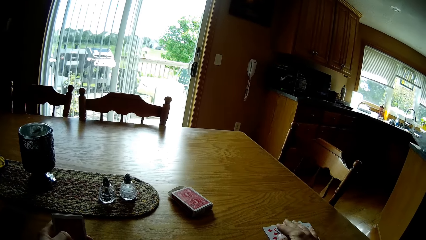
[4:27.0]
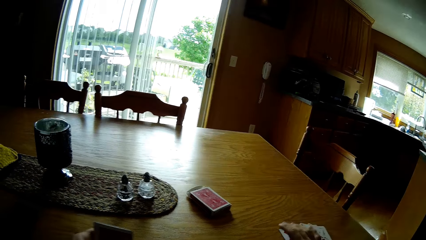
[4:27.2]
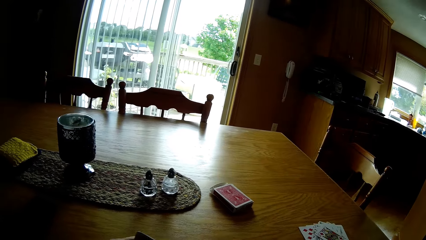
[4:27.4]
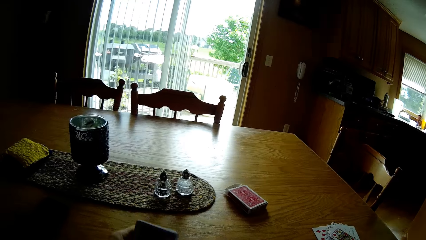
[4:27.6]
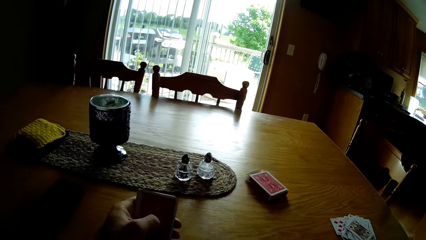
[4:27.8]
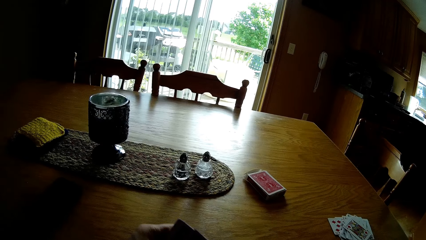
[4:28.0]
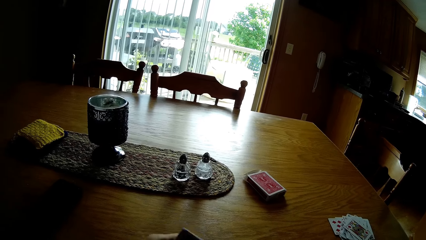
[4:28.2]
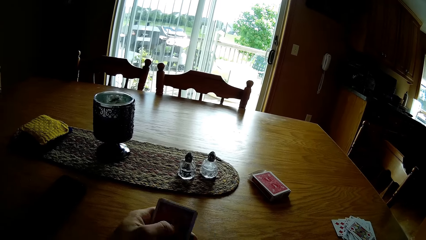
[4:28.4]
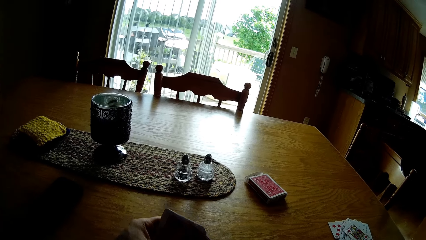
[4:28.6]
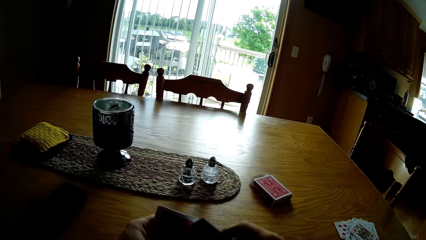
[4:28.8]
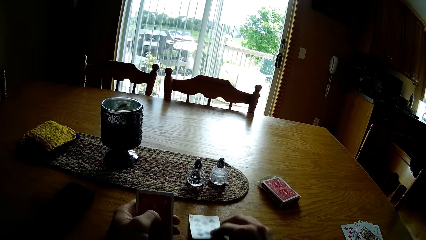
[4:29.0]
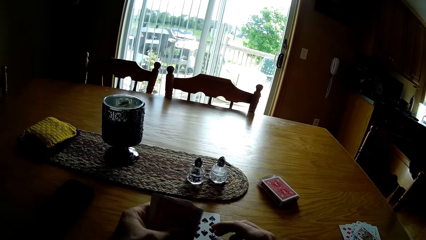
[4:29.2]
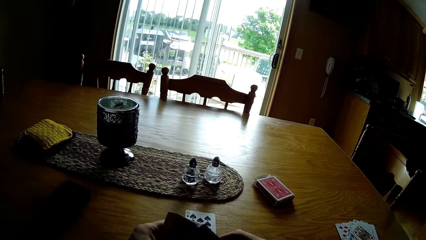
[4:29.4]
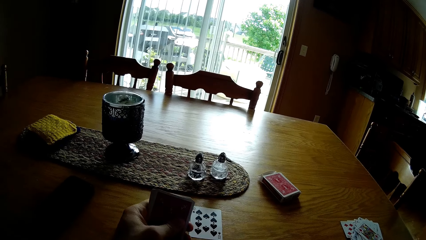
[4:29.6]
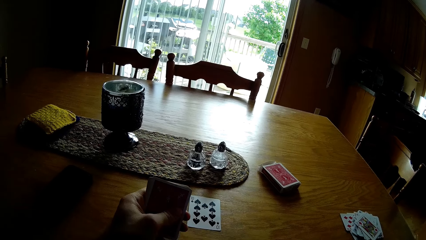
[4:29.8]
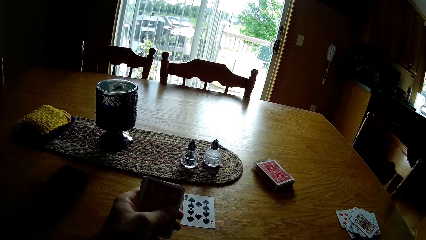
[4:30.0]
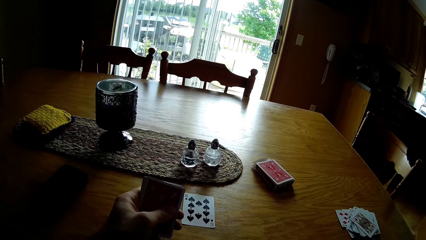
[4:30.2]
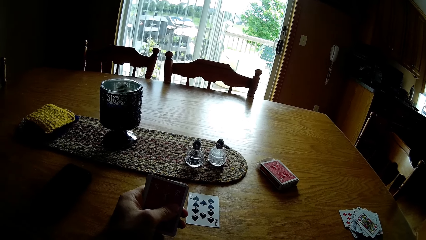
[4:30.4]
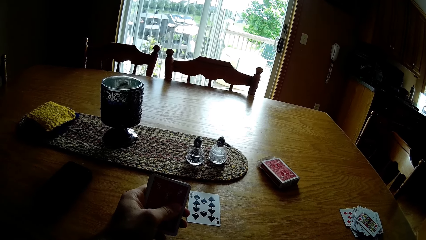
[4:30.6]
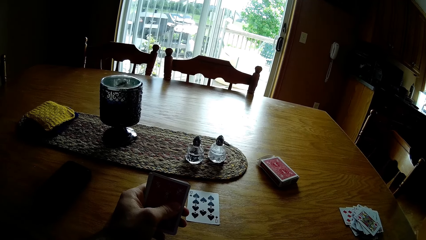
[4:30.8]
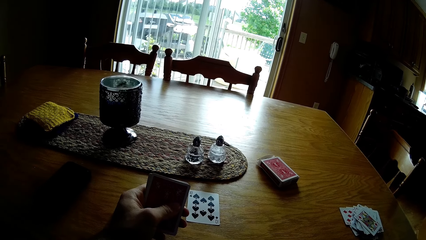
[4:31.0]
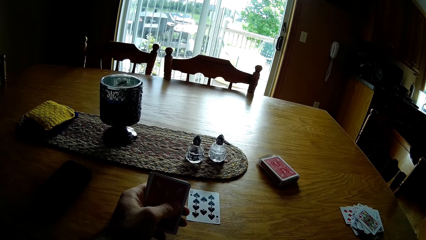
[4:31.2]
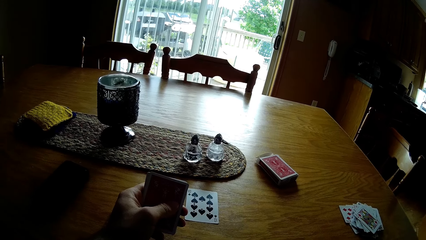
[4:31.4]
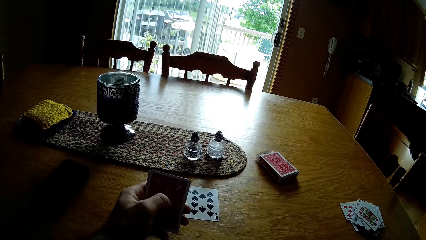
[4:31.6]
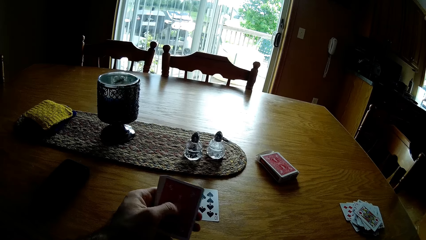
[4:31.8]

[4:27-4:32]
The camera wearer puts the cards on the other cards. They hold the cards. They put the card on the table. They take the play card.

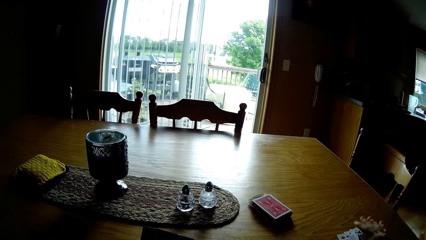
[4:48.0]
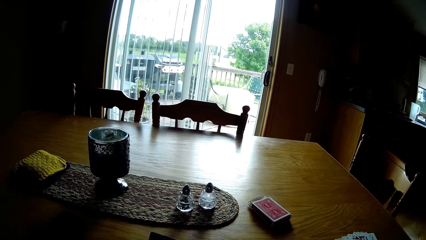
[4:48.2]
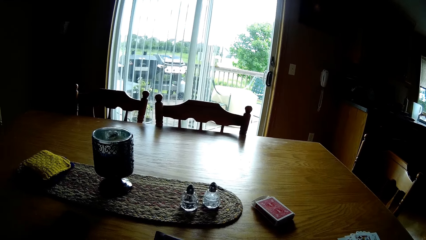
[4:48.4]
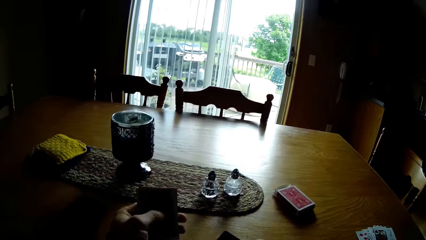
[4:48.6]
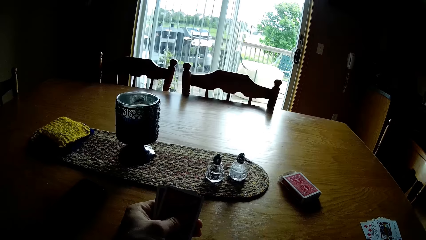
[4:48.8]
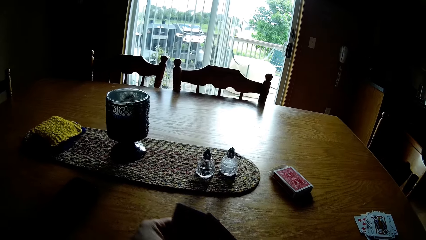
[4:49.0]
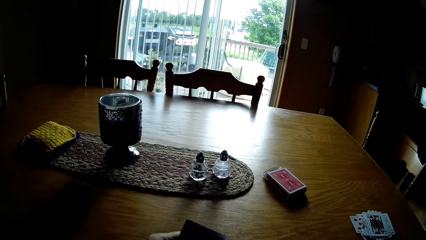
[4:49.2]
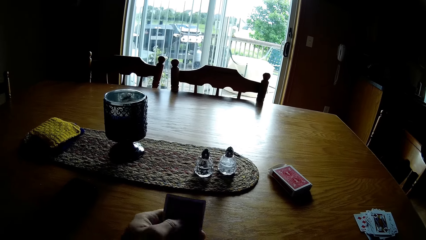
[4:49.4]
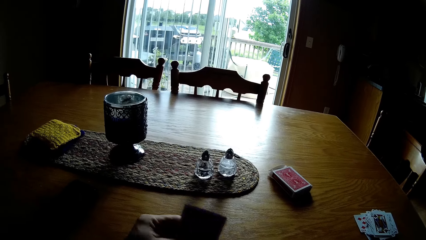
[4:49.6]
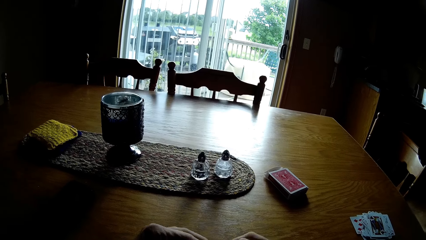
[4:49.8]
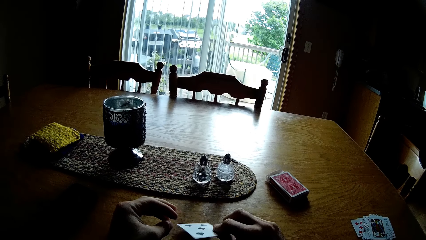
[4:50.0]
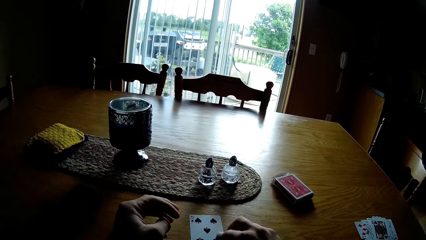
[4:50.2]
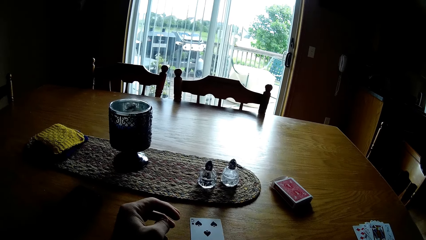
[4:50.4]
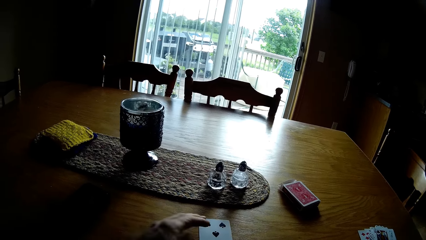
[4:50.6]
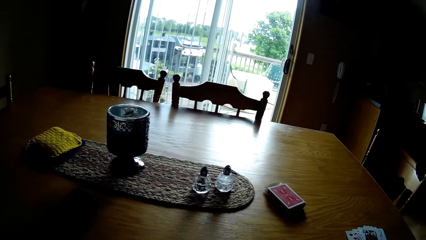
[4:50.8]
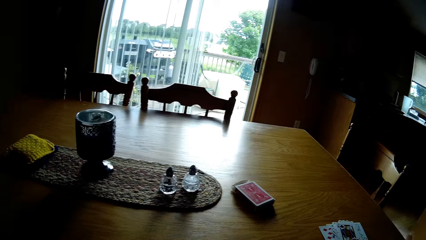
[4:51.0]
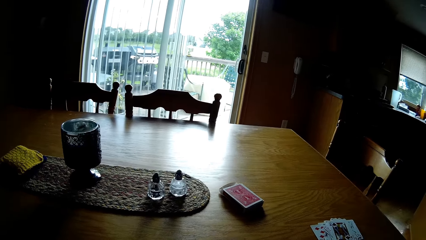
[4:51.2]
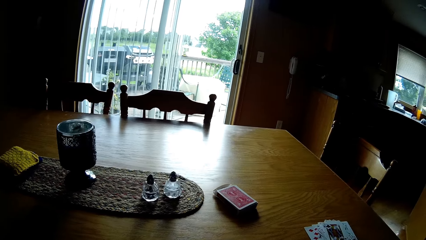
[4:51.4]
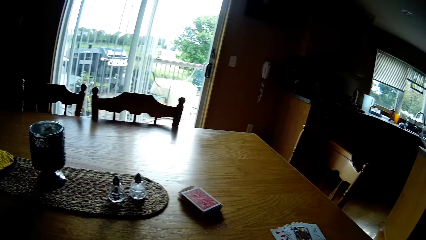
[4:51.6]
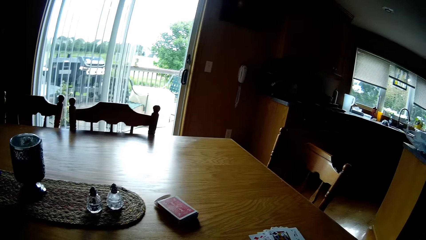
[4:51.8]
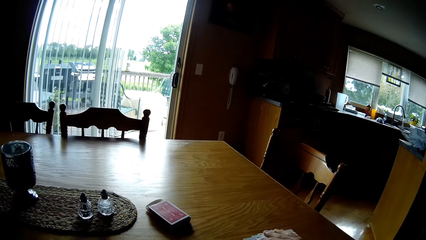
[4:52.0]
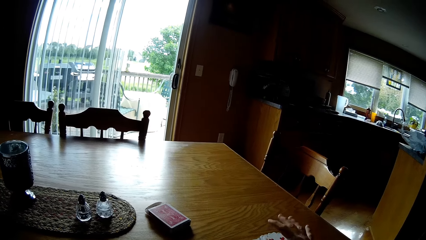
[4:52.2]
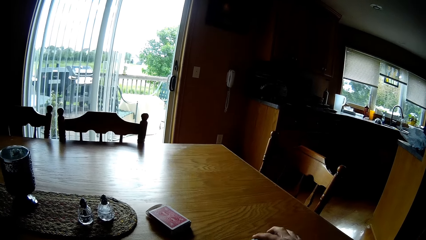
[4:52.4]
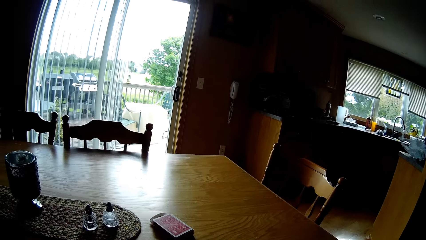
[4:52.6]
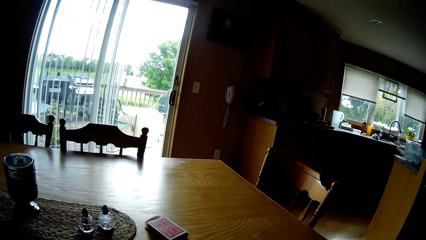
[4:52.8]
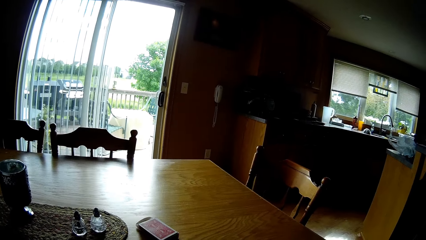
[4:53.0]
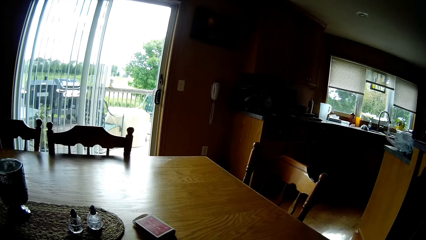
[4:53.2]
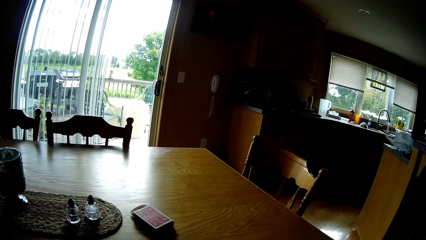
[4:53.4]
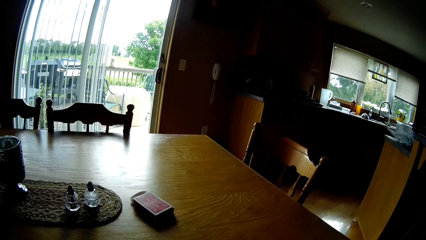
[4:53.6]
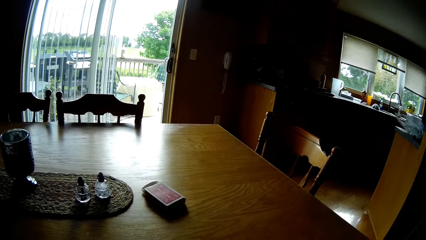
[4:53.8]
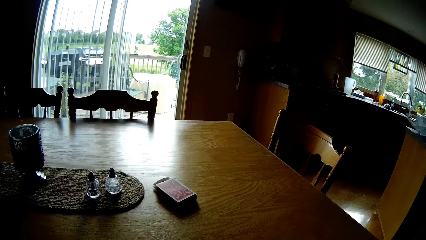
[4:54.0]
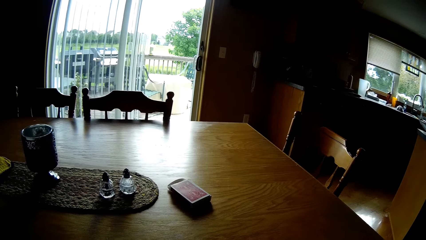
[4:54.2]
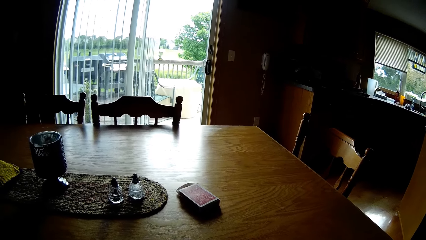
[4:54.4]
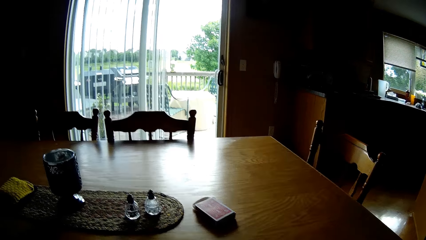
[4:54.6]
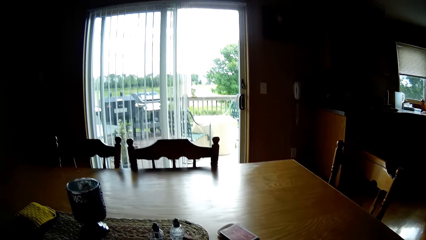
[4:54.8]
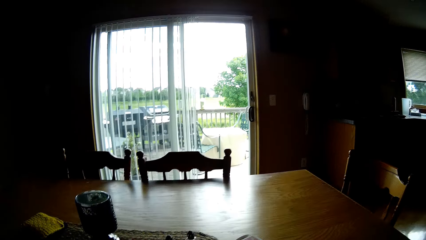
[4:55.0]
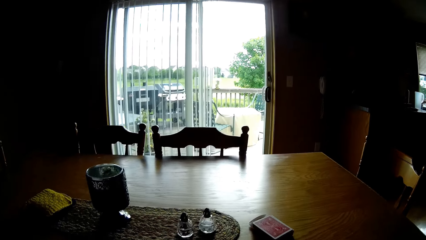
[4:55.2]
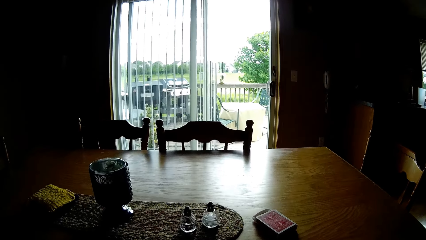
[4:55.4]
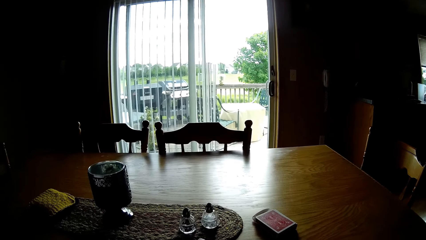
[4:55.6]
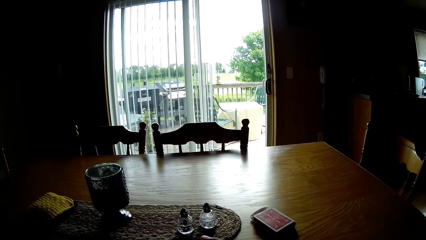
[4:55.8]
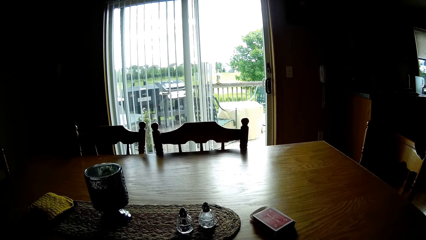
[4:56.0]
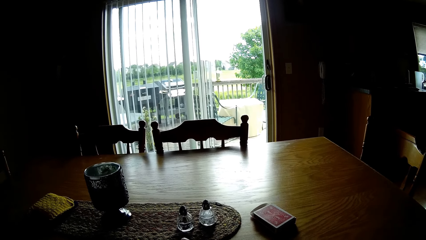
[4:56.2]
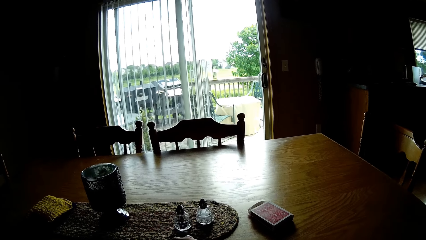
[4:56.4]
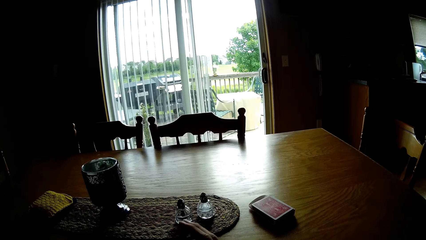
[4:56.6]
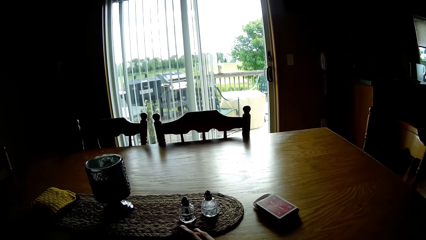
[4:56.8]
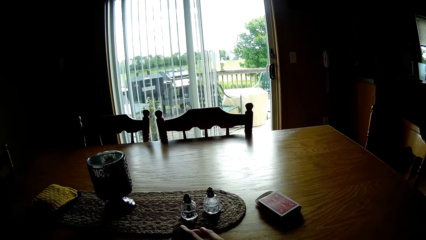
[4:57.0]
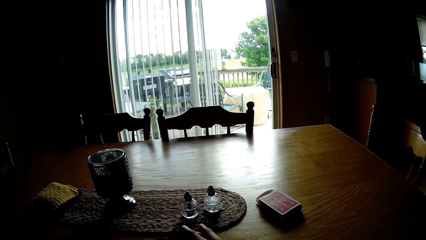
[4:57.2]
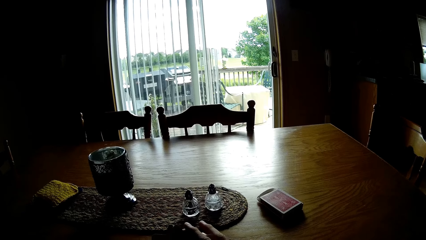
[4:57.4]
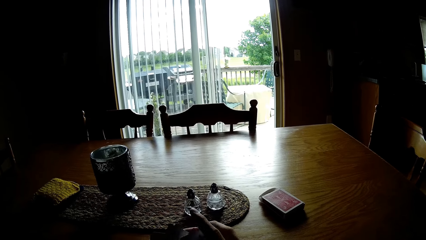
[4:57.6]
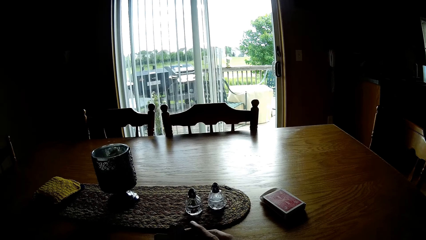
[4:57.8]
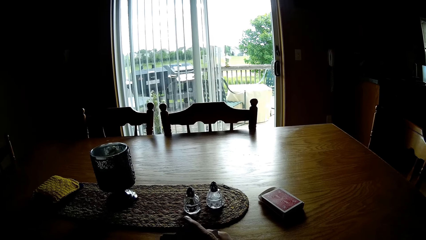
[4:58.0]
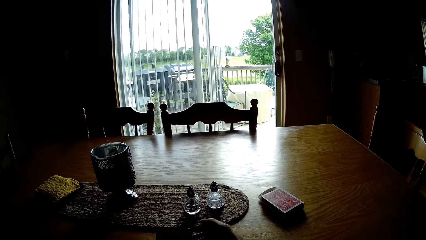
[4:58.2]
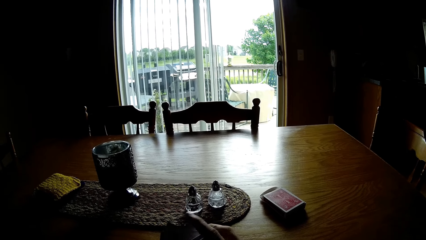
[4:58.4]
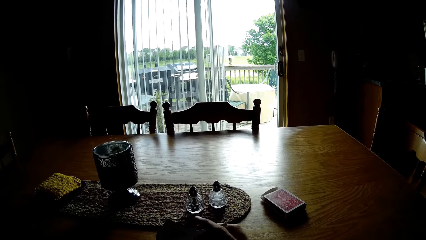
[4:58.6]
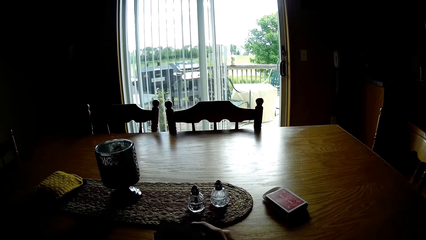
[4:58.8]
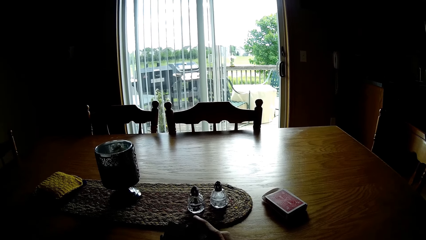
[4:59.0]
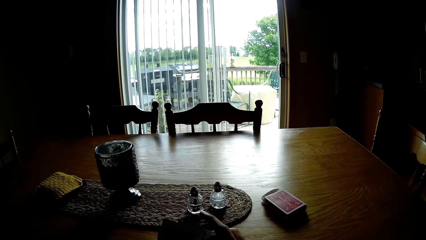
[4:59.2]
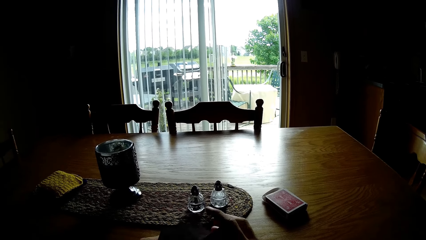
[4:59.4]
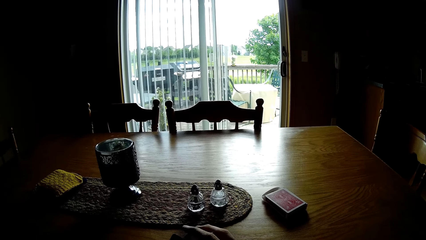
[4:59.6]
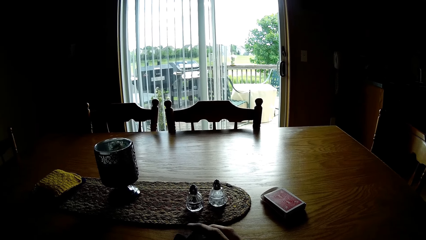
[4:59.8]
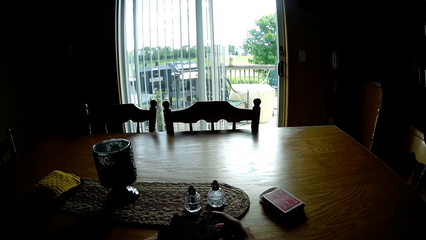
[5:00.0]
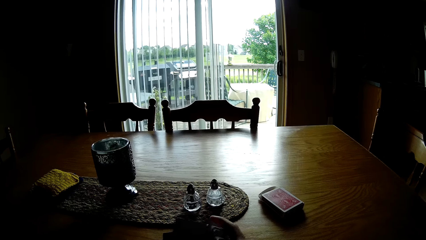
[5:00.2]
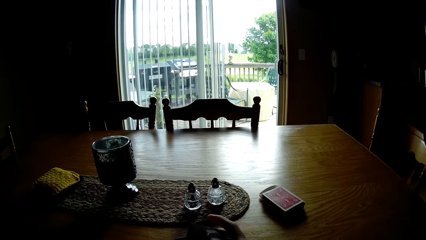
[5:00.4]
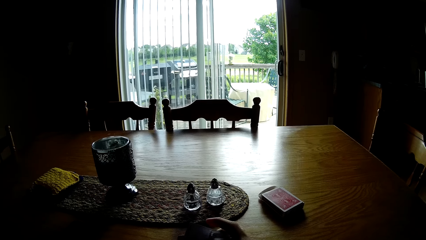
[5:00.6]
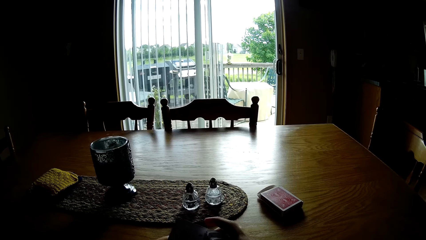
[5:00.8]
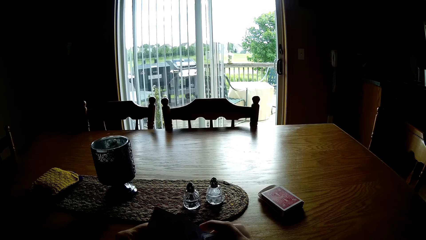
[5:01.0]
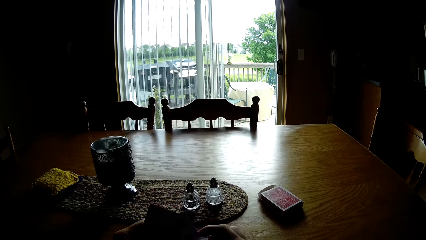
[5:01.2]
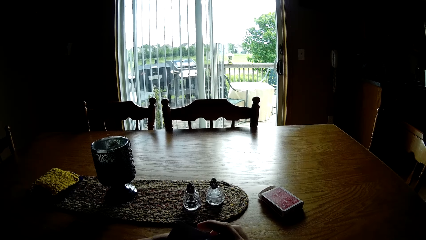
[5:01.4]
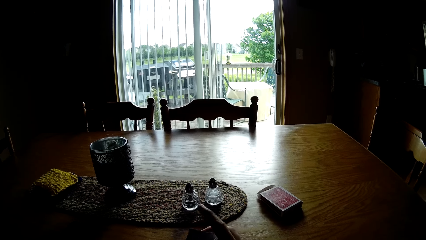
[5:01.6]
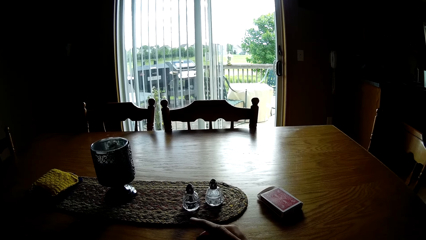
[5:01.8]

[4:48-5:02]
The camera wearer places the card on top of other cards. They shuffle the cards. They place a card on the table. They pick up the cards on the table. They shuffle the cards.
